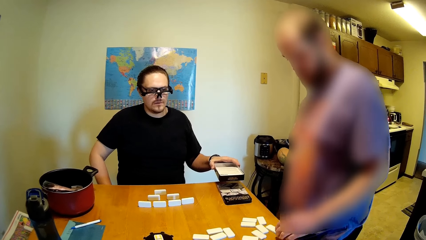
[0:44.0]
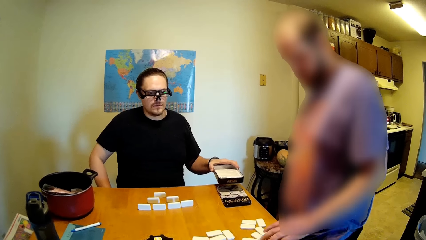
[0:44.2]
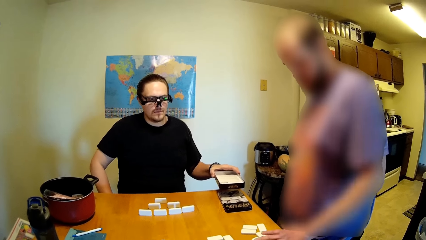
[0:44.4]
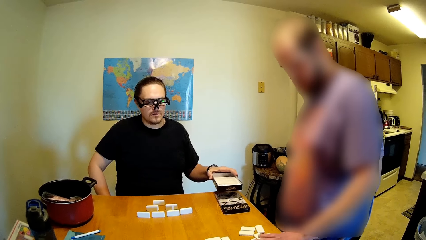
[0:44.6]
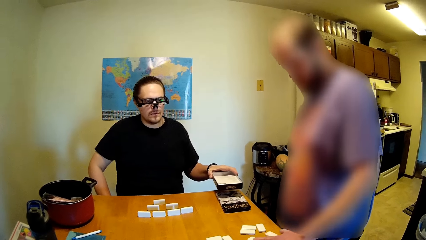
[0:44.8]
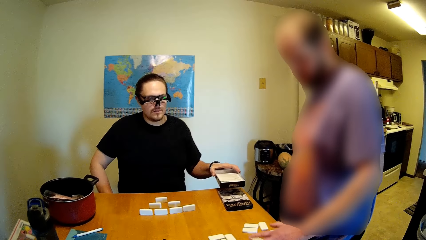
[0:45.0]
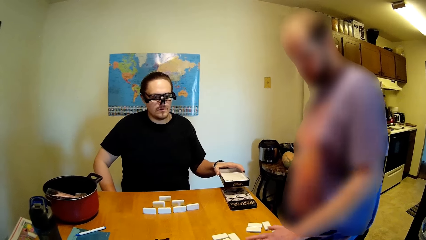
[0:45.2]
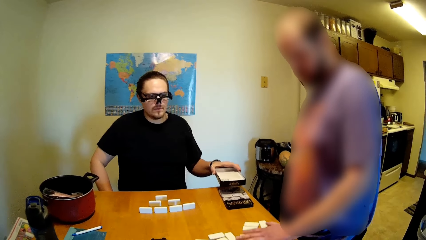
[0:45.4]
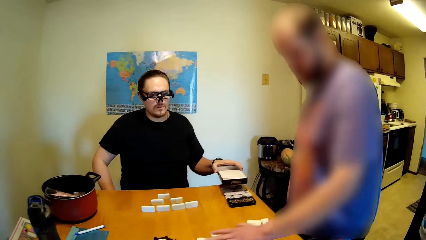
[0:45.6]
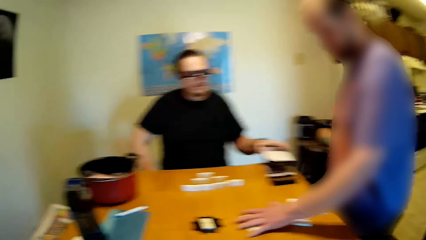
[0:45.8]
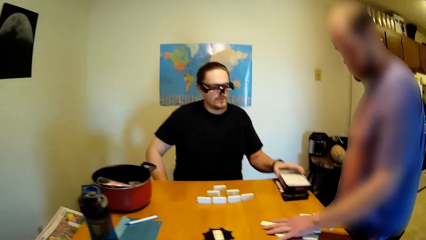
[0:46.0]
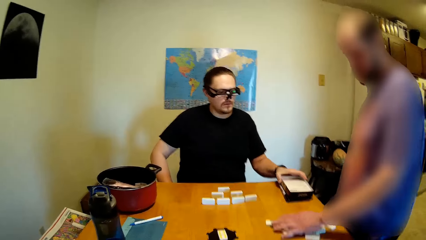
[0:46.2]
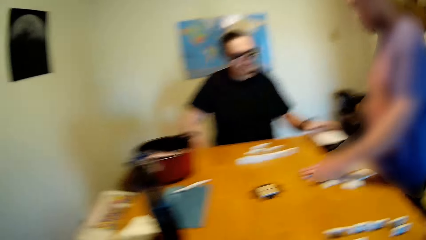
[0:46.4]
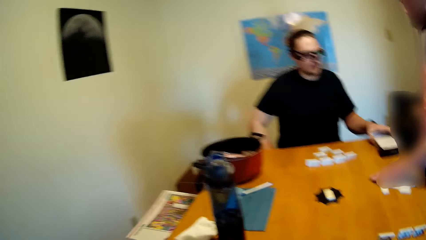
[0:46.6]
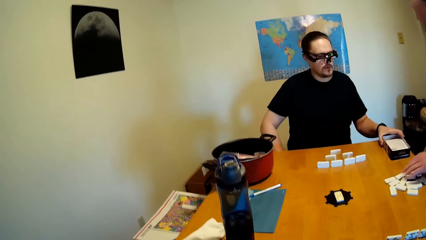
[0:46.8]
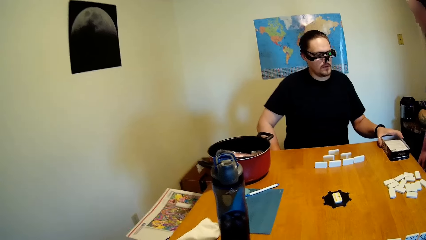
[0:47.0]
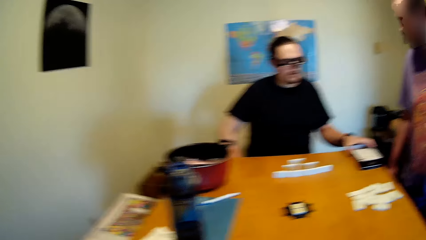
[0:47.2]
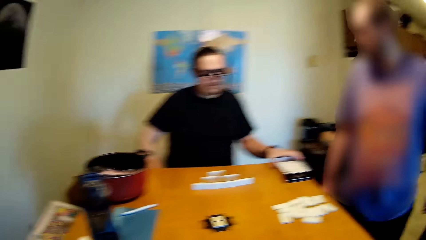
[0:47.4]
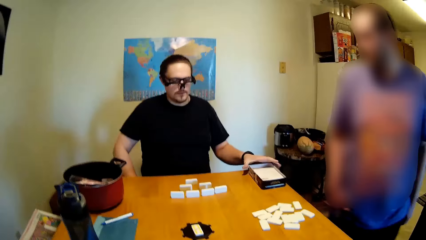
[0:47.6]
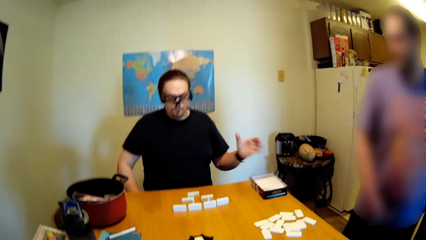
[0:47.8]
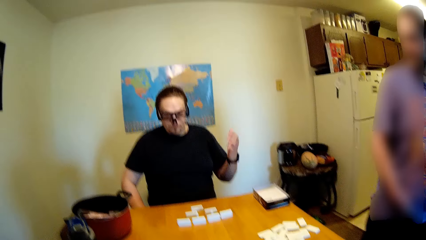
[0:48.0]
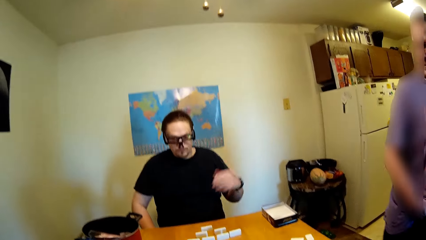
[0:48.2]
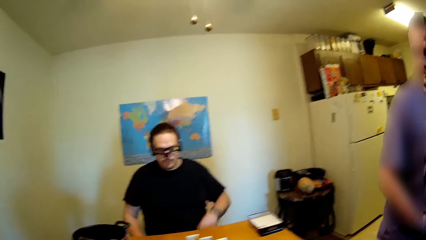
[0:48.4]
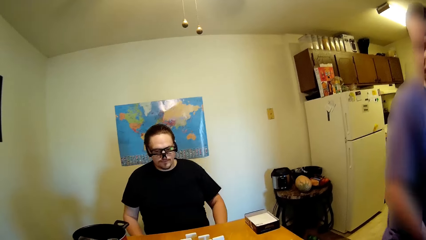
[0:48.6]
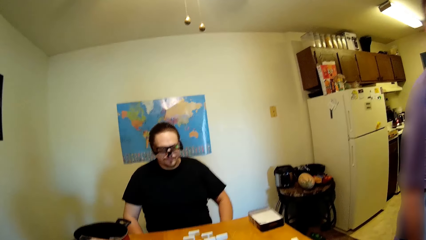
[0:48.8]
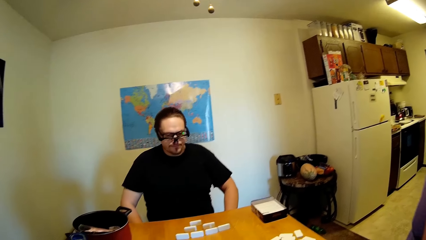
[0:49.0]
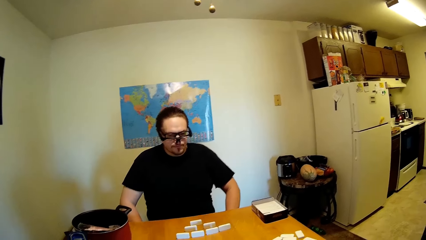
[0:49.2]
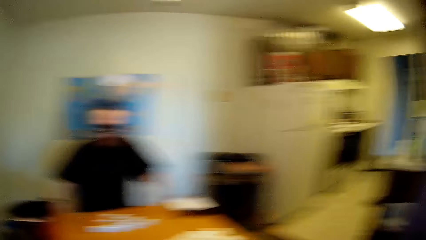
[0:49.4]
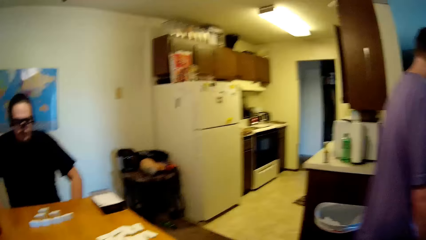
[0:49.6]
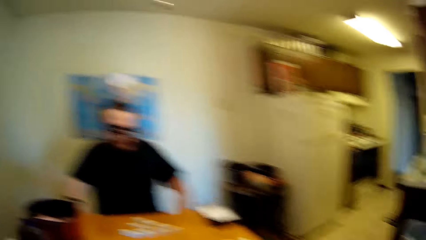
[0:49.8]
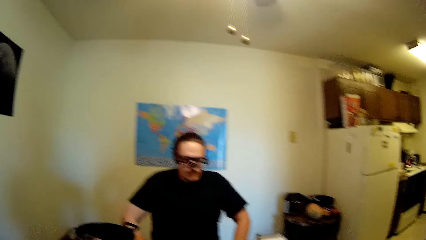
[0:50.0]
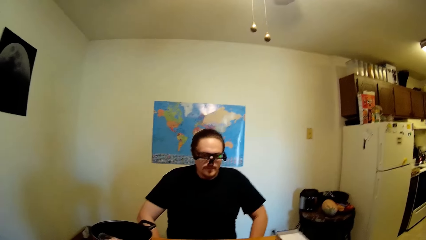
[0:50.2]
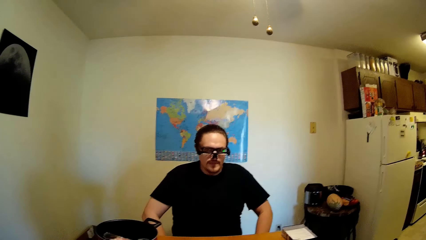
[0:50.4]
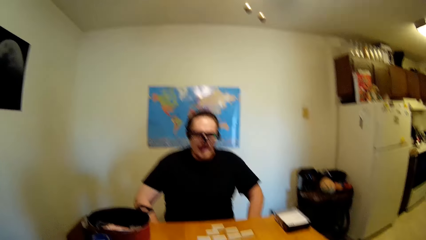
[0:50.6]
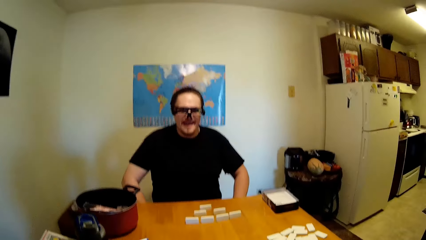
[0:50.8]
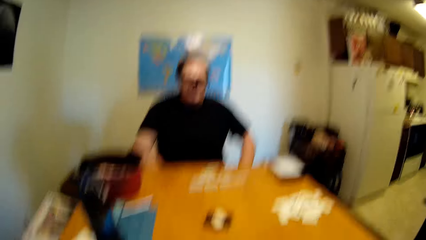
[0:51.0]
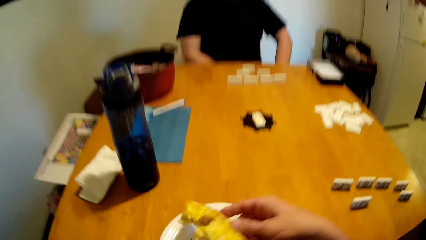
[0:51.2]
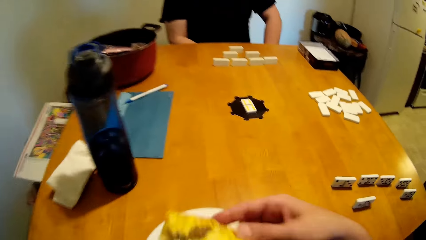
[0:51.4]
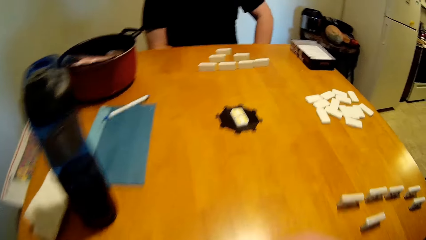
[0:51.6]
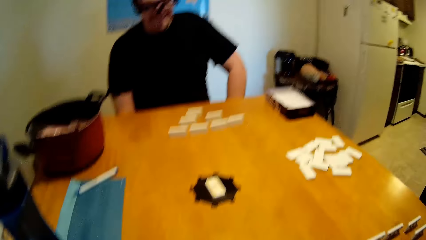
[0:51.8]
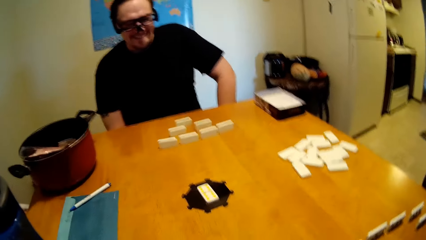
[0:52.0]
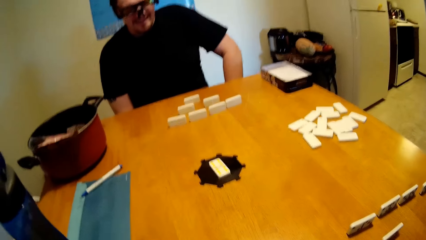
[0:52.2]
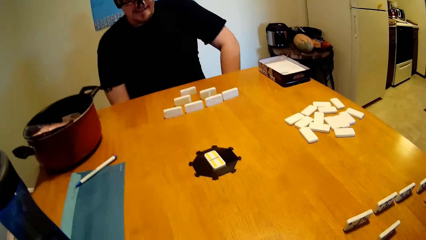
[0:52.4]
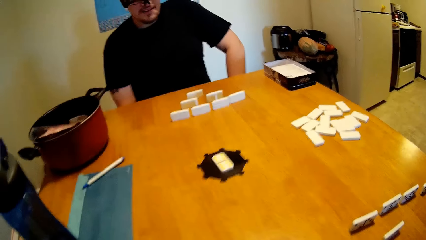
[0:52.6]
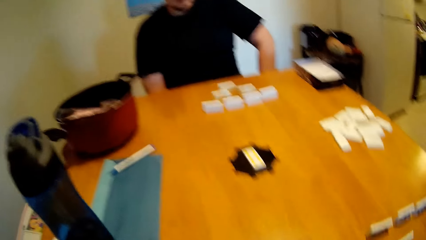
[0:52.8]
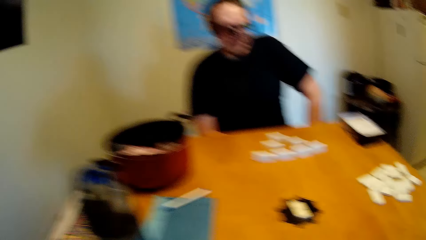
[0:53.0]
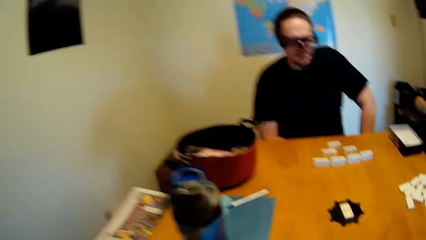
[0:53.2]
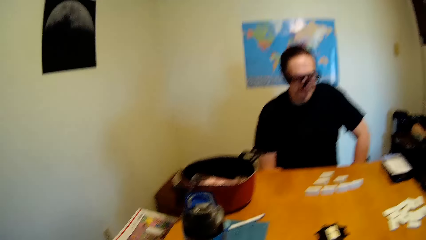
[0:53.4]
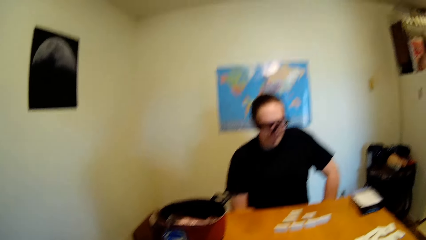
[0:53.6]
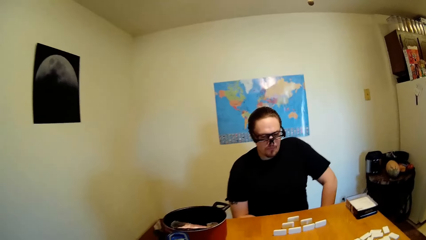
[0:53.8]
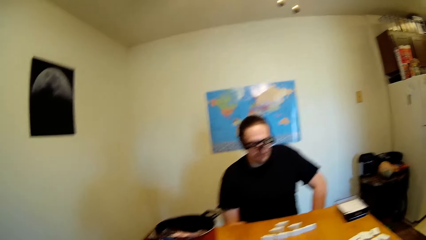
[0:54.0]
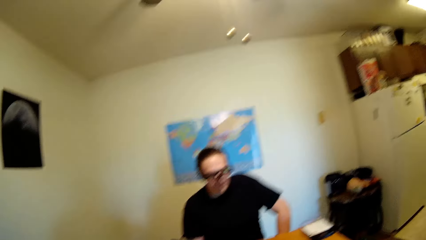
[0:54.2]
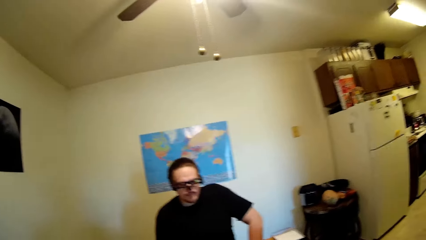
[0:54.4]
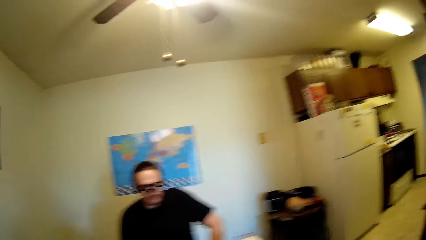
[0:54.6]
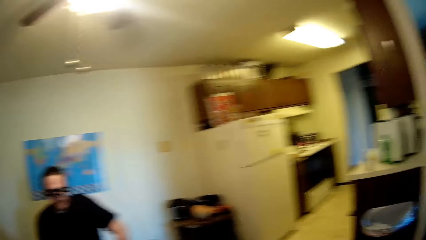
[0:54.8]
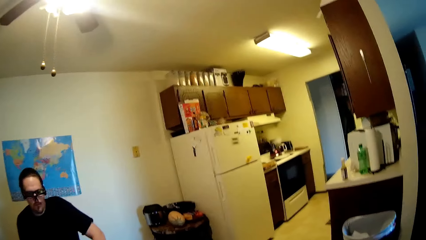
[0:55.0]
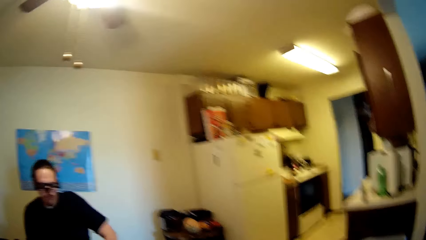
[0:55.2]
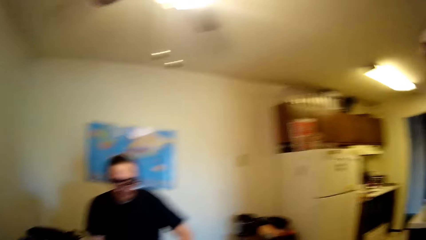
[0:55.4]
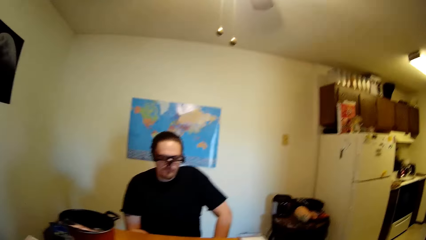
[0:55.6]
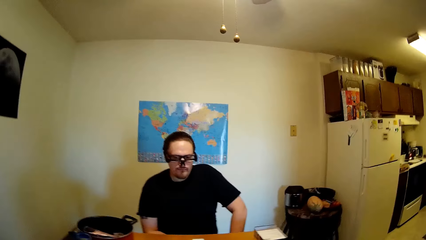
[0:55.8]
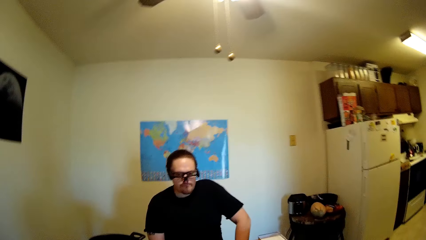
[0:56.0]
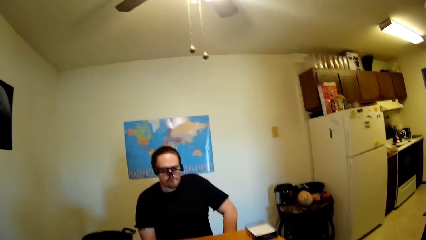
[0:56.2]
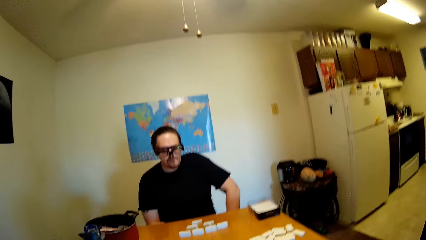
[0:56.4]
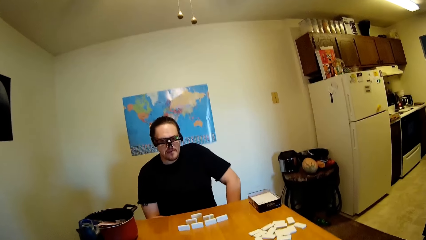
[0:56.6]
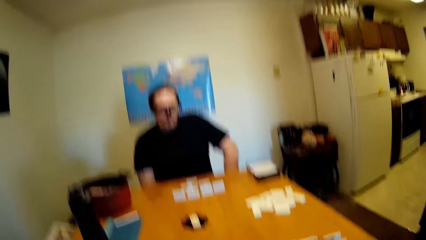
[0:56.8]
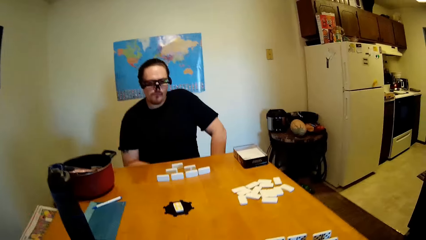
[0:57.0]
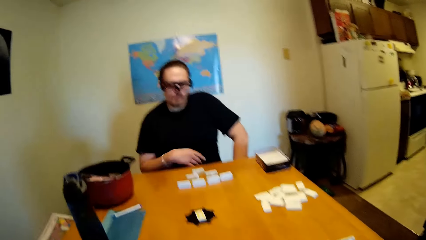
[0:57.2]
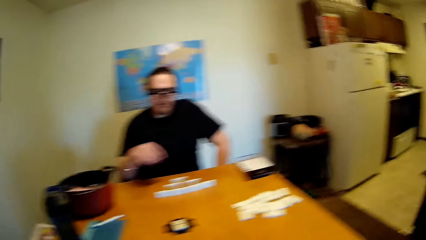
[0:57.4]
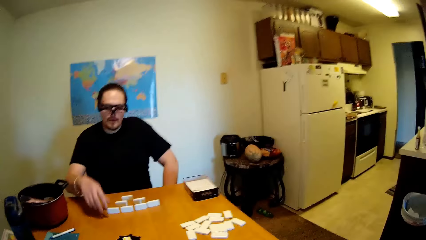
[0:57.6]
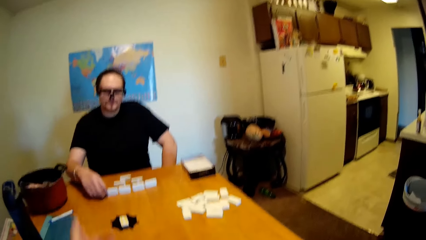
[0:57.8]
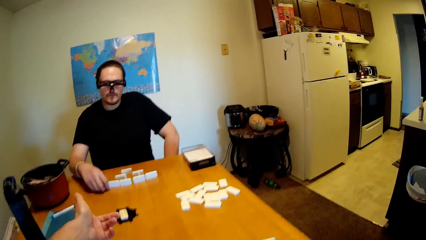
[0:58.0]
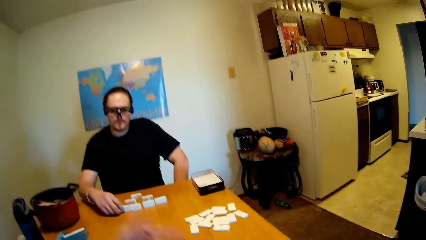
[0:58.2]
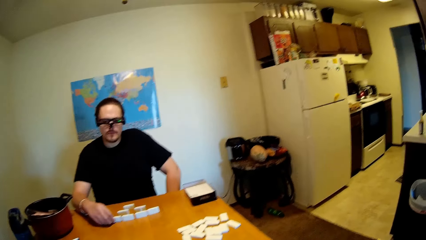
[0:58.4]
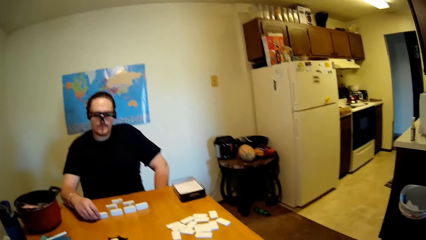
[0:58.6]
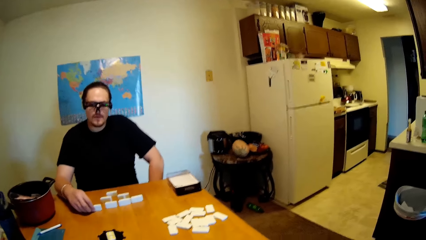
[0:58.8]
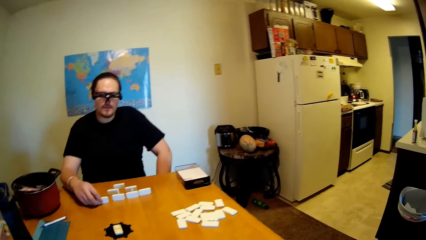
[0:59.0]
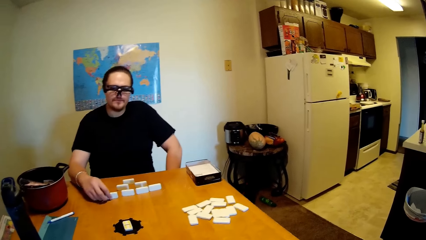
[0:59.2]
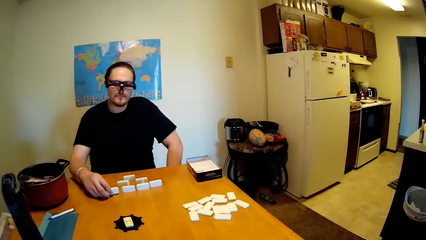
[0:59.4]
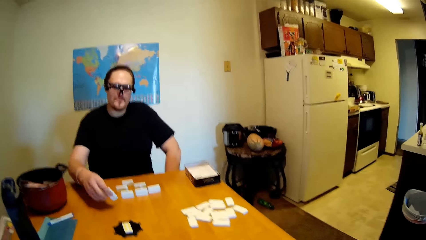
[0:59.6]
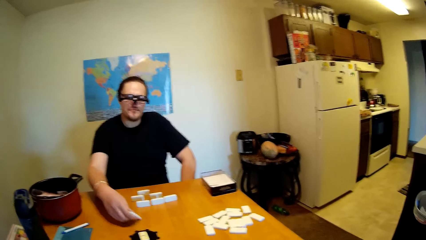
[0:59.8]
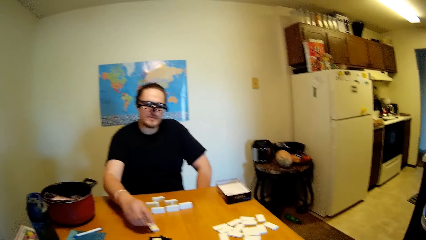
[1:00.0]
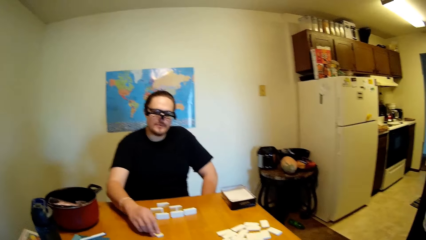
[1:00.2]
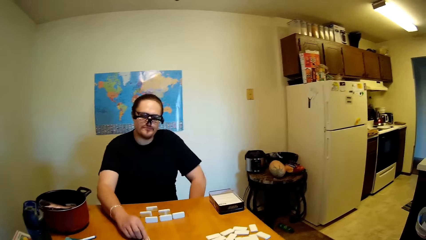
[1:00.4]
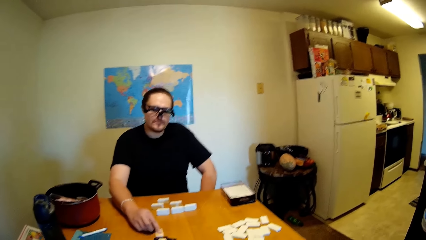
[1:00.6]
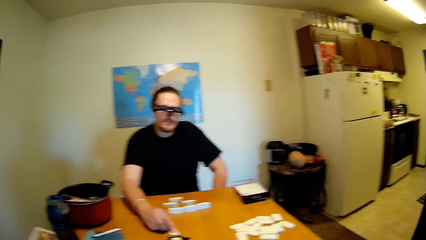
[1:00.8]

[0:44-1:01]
A man places the box on the table. Another man walks on the floor. The camera wearer looks around. They eat something. They look around the house. The camera wearer and the first man stare at the dominoes on the table. The first man moves the dominoes on the table.
